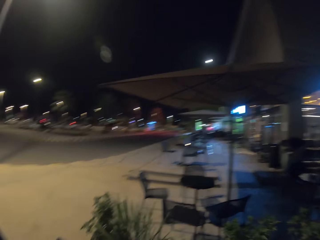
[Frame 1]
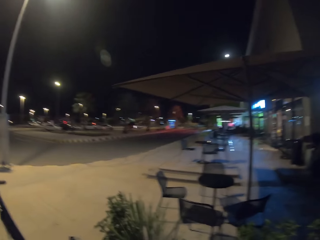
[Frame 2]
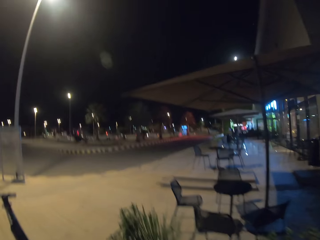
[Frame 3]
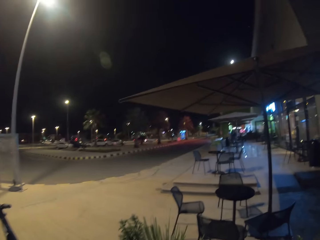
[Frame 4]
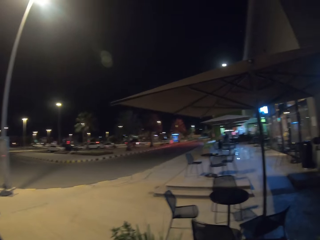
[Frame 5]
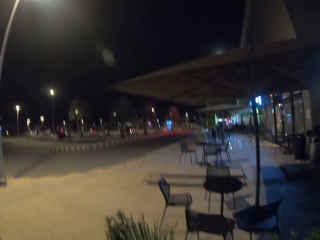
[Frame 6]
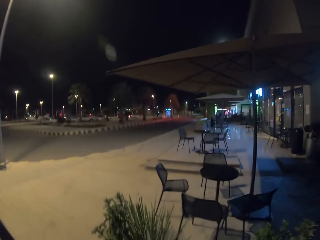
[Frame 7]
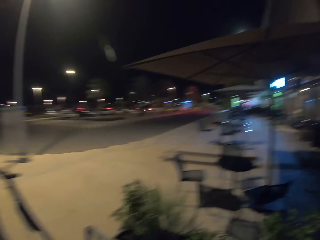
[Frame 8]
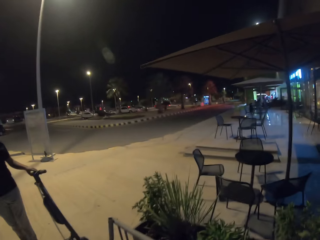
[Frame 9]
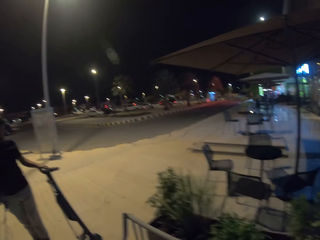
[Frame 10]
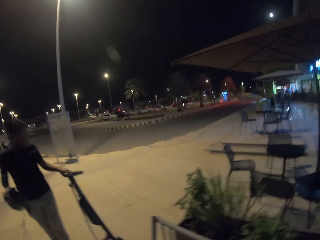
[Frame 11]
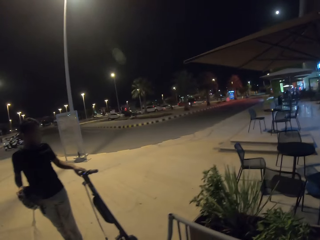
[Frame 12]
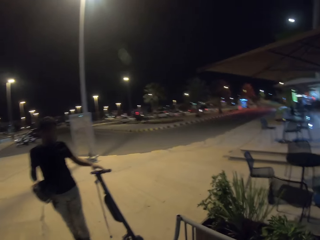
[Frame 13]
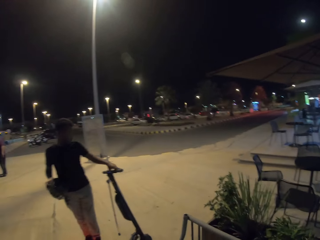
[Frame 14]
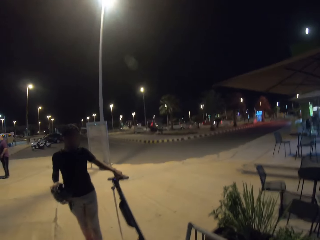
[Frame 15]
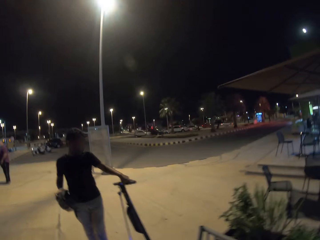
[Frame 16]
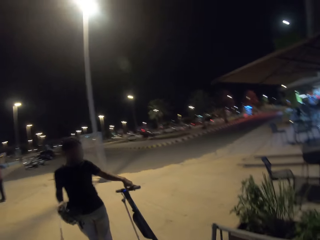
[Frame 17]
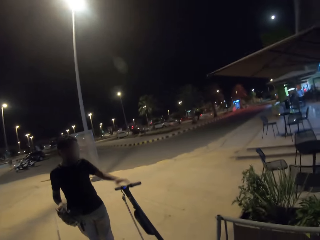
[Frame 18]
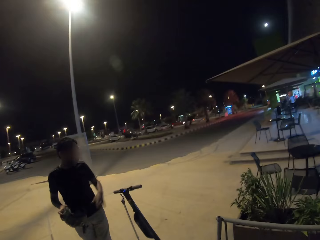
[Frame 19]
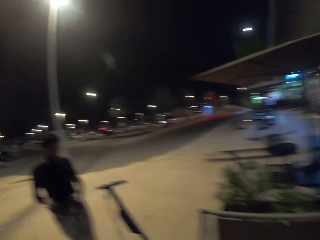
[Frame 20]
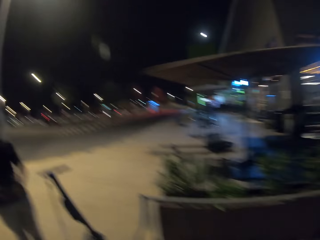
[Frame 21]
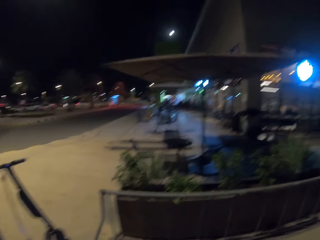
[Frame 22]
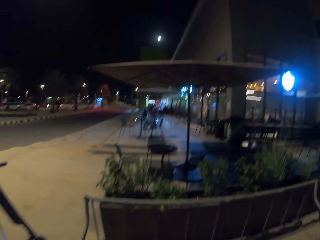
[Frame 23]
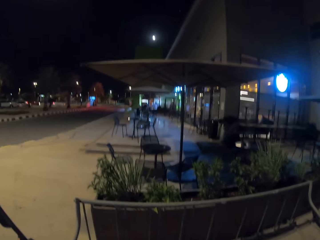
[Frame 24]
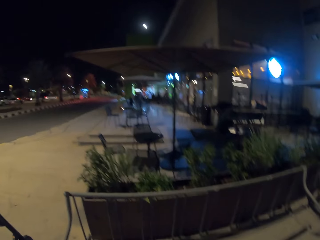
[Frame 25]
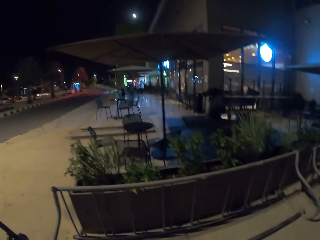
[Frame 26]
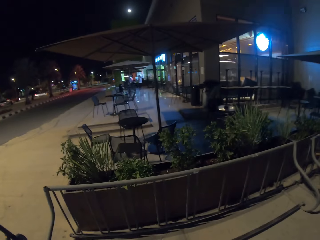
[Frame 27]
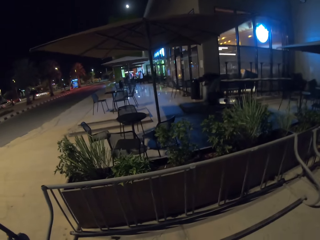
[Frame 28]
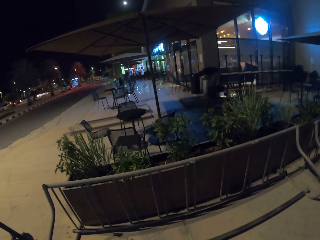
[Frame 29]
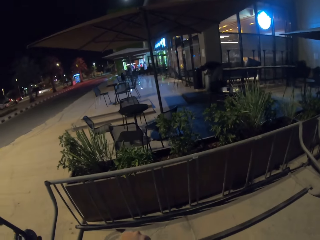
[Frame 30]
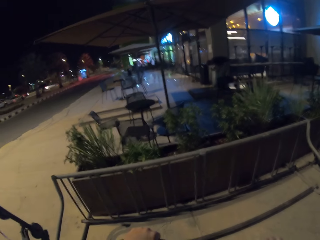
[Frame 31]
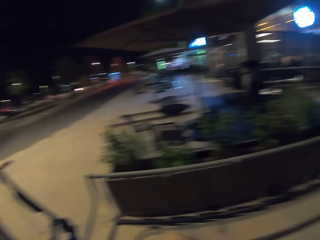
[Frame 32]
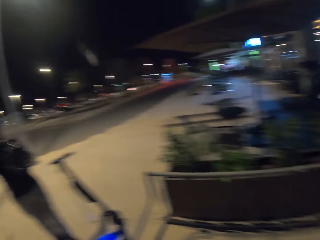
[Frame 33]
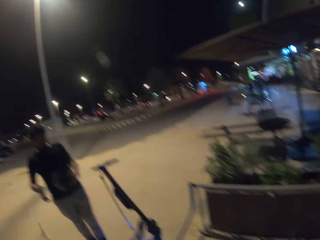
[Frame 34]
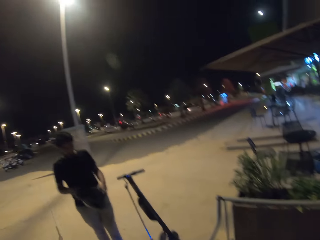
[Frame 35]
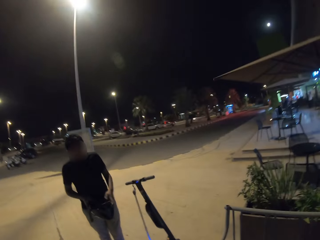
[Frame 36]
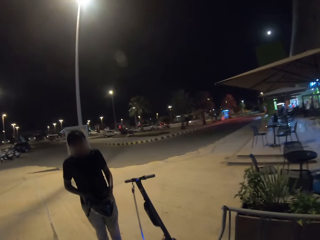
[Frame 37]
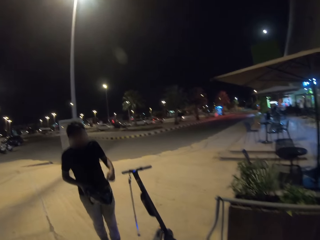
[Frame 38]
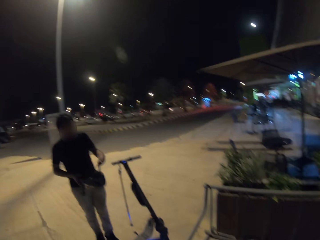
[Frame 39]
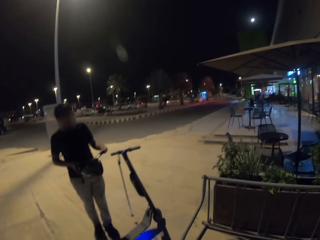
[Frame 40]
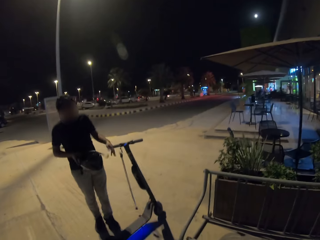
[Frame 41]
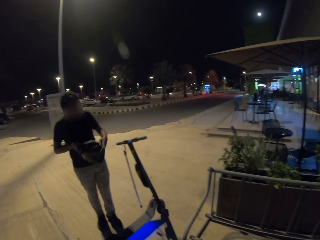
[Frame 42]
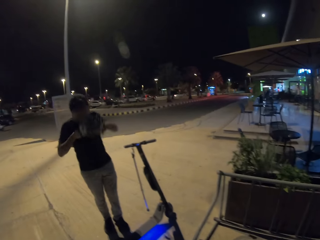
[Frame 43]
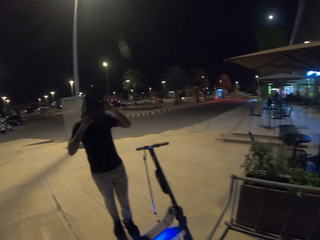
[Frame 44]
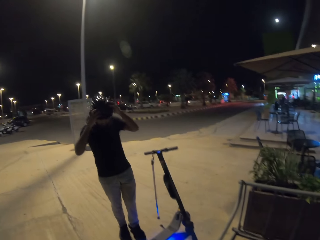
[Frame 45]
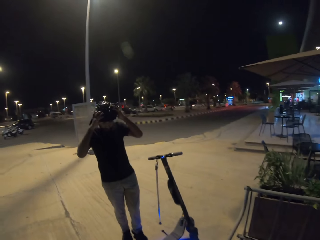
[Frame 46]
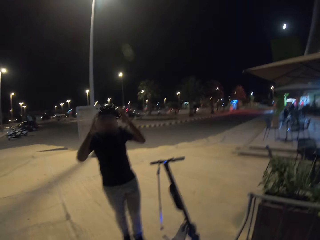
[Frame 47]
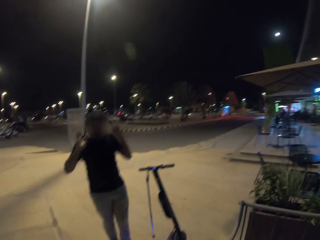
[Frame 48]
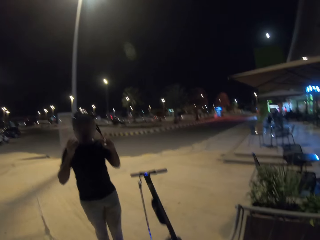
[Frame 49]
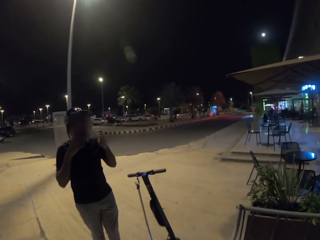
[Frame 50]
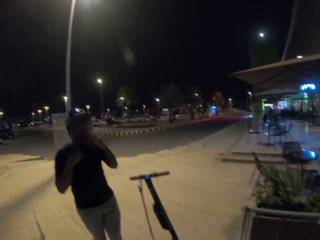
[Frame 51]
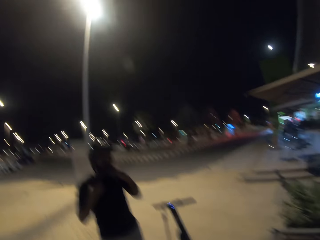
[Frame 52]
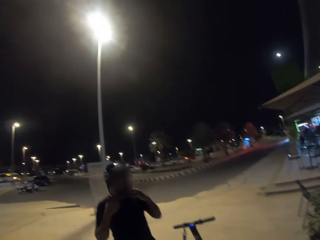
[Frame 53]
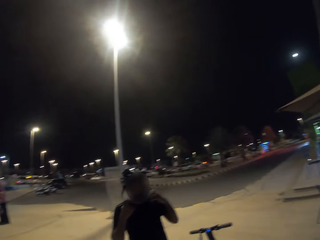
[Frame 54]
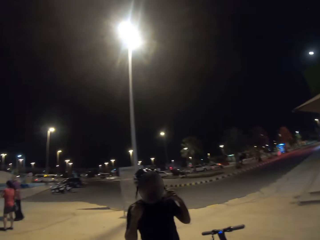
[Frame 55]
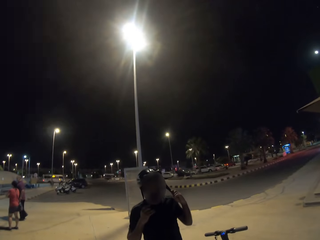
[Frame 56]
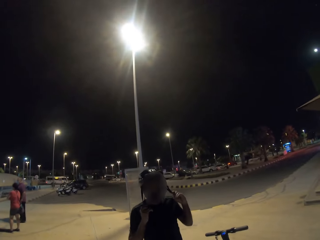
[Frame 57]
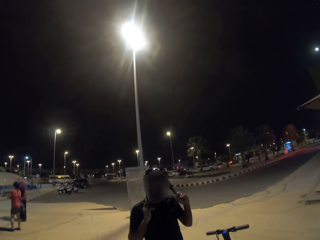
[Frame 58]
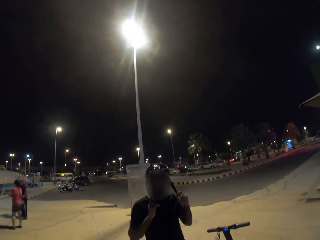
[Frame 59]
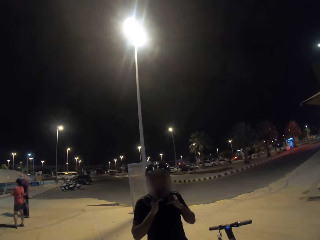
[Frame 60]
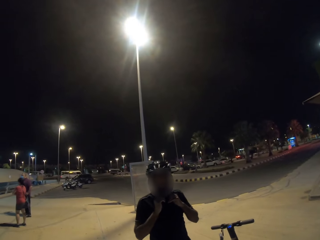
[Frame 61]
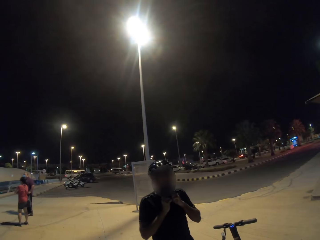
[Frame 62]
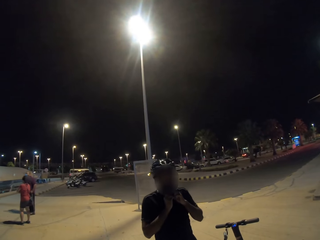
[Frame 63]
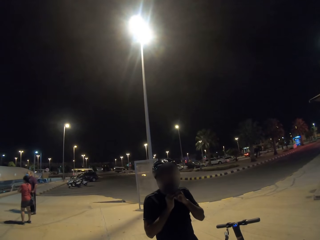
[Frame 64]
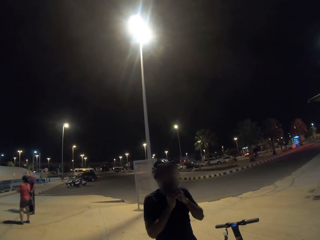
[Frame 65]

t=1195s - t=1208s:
The camera wearer looks at a man. The man is putting on a helmet.

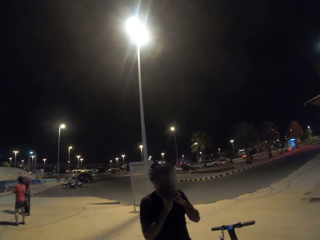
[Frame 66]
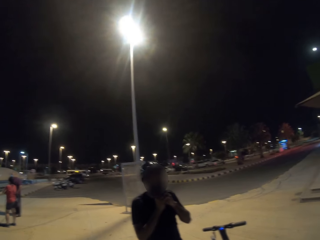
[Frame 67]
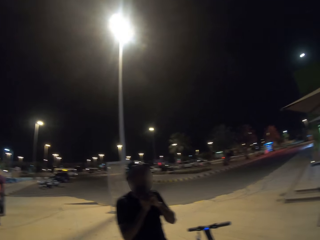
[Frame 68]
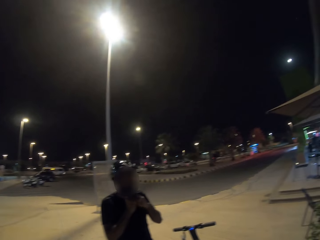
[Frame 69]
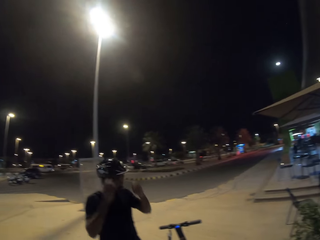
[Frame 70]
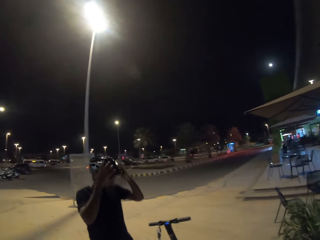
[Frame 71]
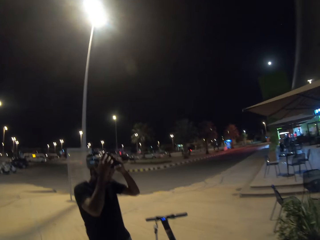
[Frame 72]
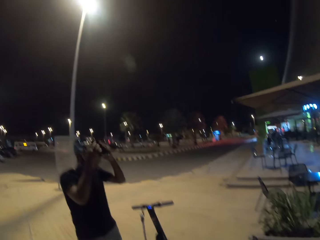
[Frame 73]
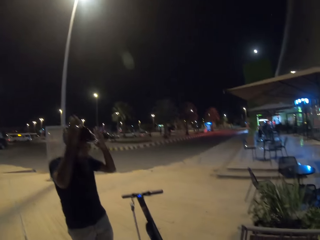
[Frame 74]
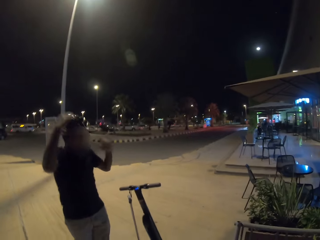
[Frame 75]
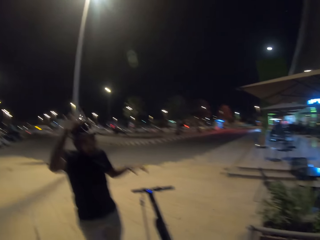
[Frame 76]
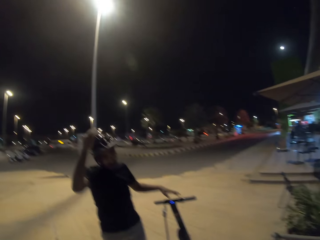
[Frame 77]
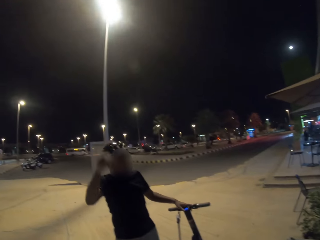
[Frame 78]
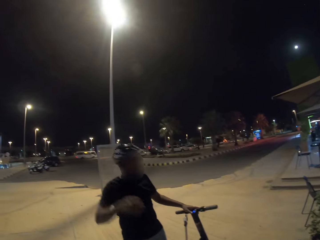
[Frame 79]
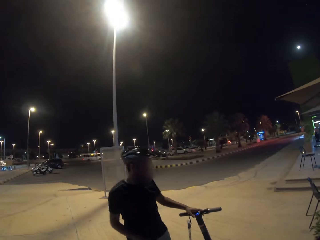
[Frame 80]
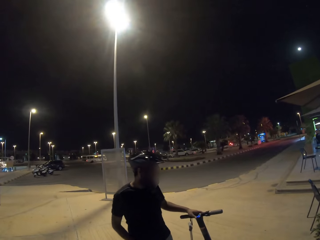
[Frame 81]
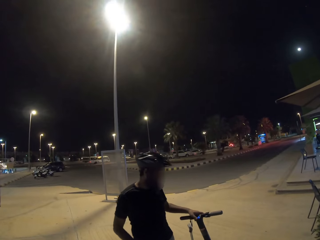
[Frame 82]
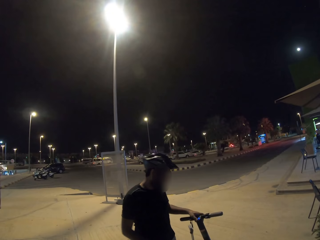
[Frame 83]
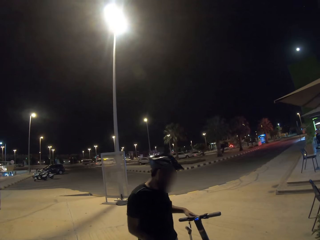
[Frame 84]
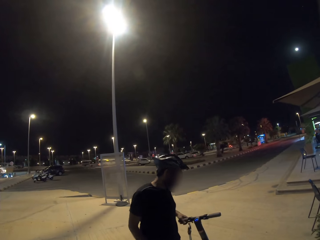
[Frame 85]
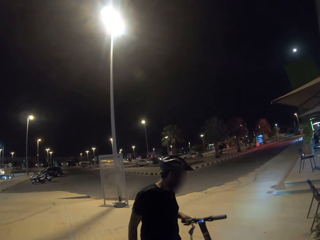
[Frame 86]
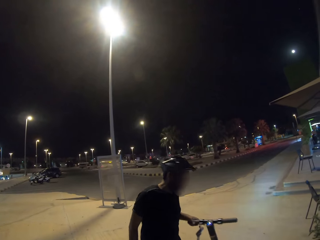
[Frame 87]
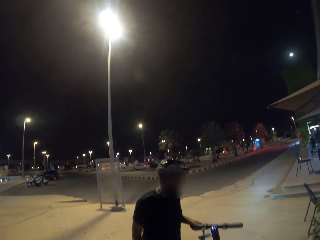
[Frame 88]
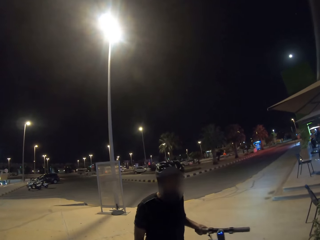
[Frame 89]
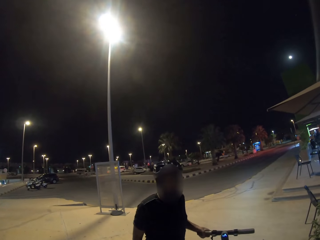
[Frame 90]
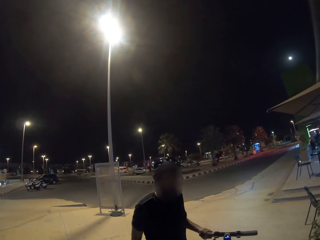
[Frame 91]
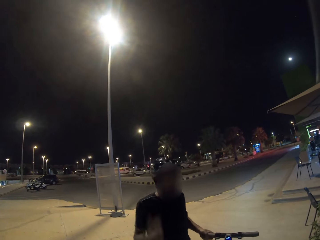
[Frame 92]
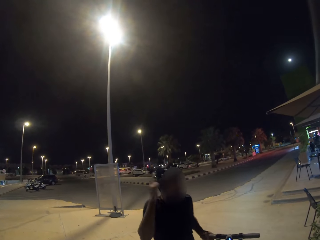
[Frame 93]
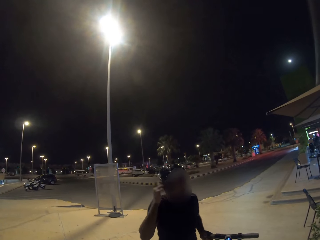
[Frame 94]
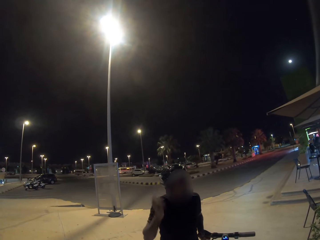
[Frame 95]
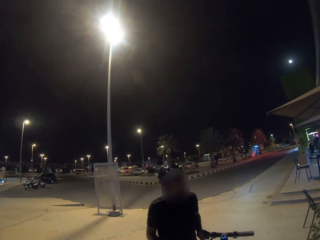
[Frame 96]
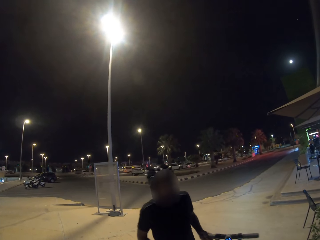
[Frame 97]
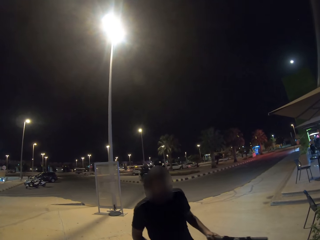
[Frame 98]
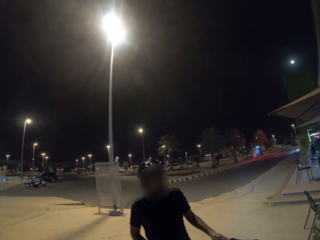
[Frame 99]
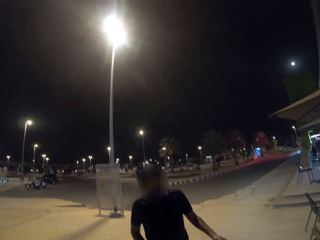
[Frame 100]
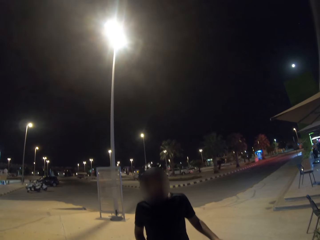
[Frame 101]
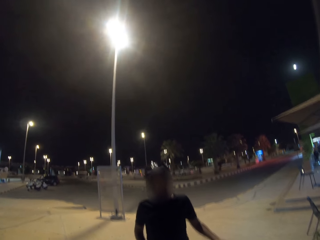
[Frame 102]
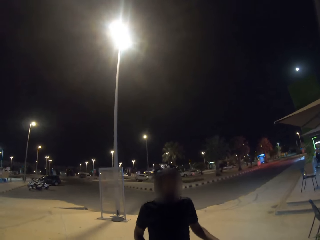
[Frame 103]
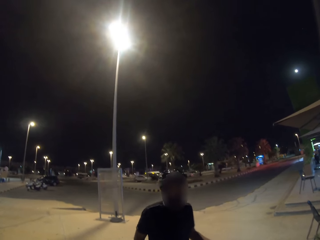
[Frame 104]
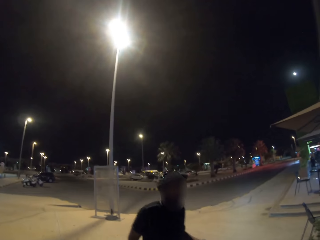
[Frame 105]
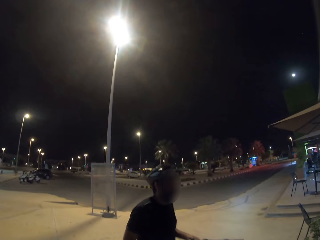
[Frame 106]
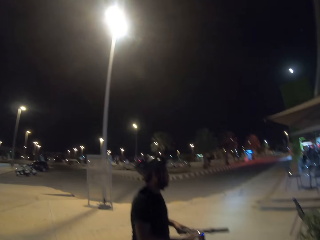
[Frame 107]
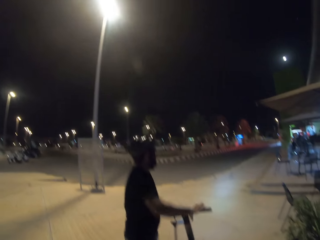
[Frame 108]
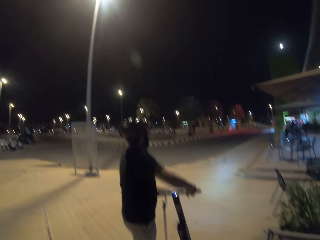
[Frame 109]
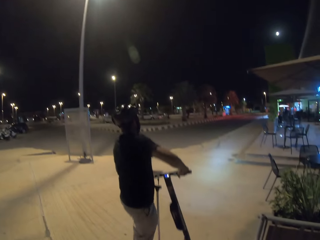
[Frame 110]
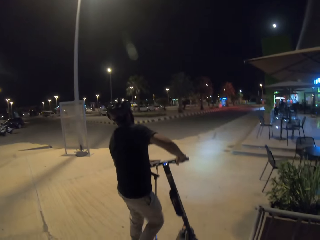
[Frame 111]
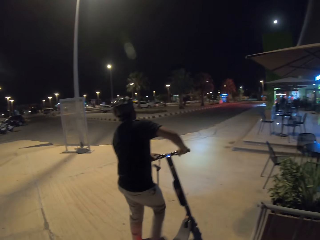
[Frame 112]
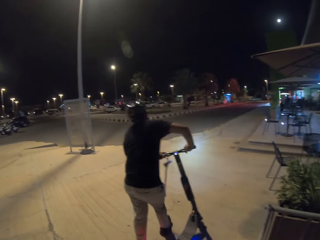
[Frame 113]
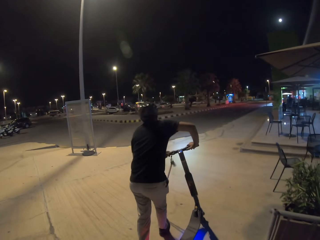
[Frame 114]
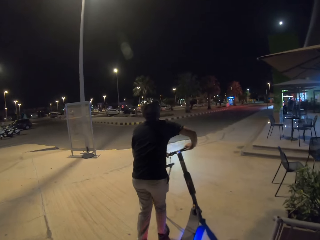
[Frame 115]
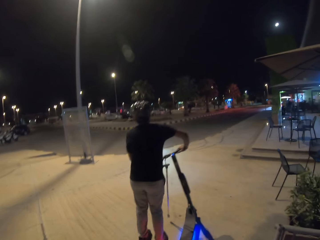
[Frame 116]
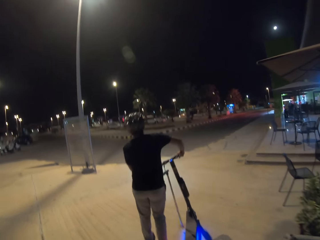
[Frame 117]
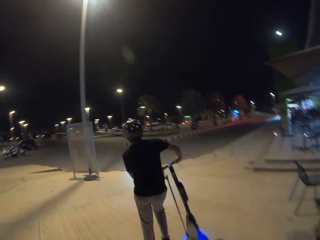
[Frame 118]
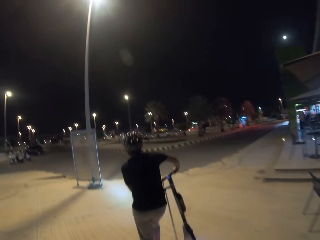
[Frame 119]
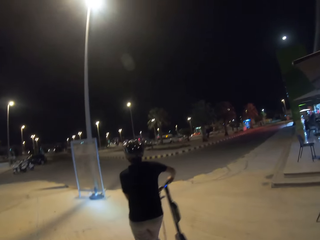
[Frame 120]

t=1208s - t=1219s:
A man holds onto a scooter bike.
